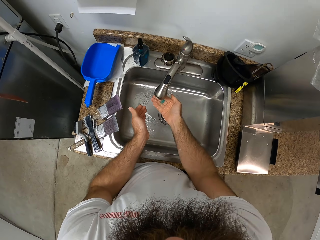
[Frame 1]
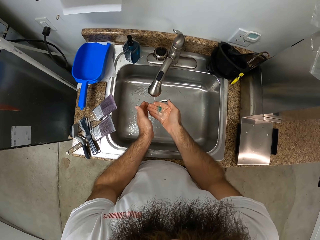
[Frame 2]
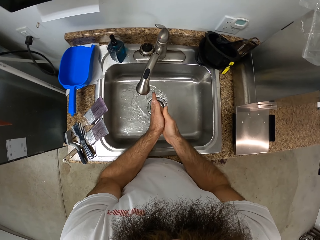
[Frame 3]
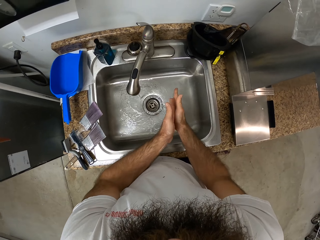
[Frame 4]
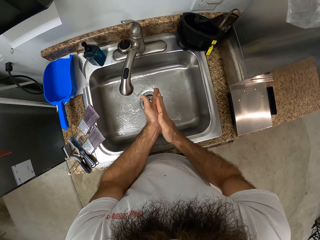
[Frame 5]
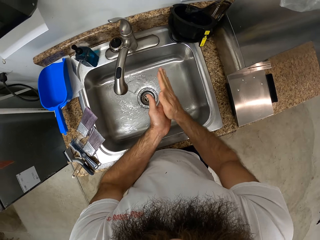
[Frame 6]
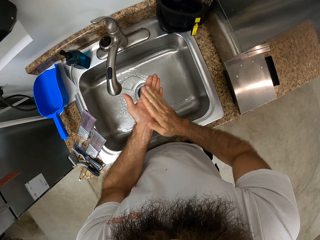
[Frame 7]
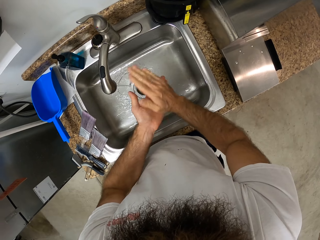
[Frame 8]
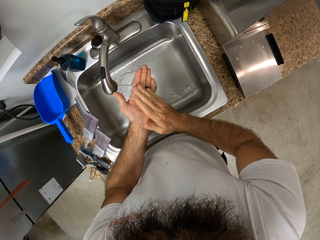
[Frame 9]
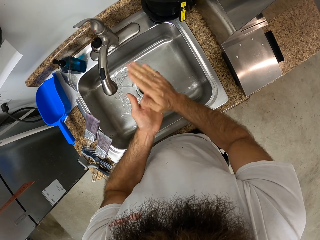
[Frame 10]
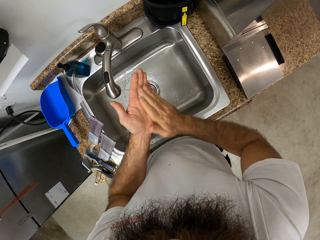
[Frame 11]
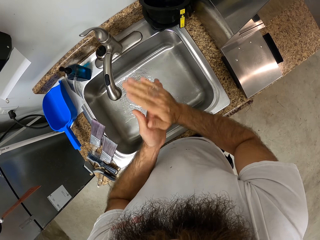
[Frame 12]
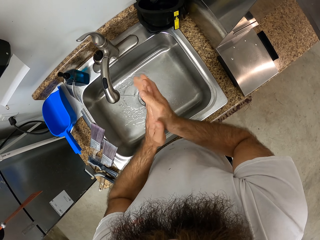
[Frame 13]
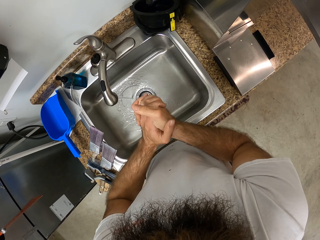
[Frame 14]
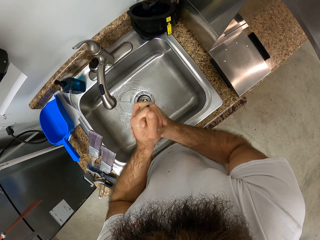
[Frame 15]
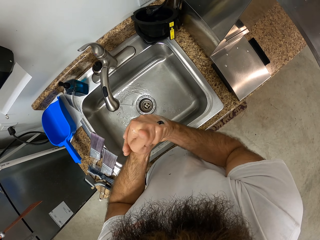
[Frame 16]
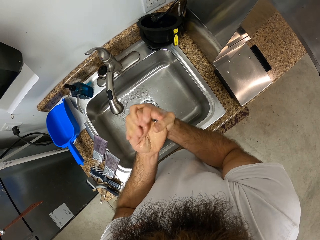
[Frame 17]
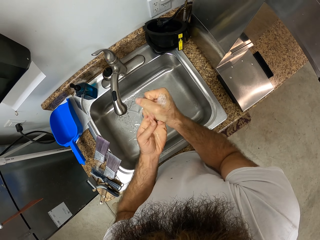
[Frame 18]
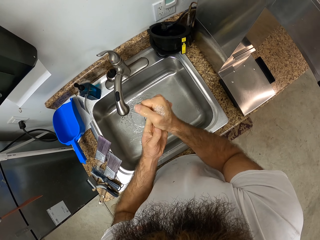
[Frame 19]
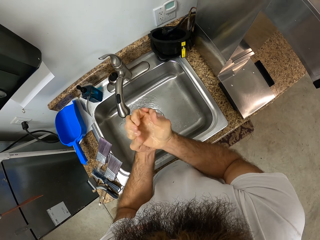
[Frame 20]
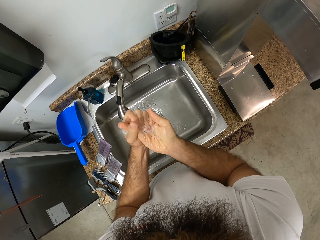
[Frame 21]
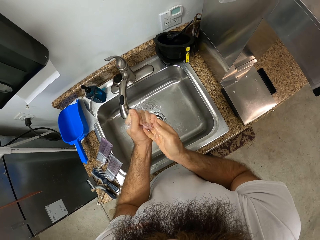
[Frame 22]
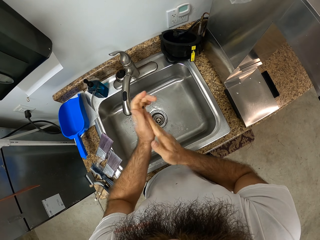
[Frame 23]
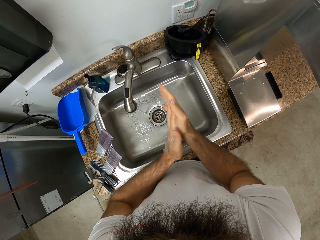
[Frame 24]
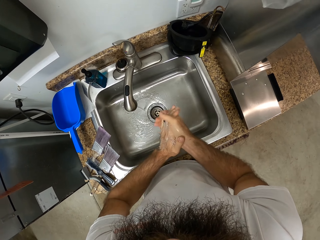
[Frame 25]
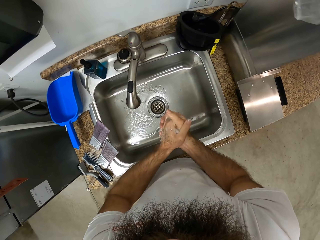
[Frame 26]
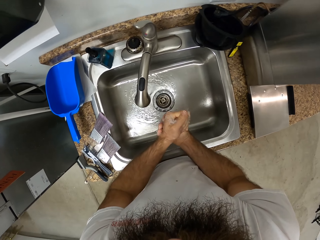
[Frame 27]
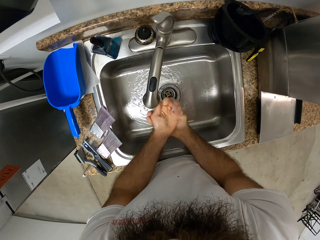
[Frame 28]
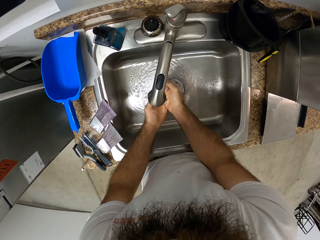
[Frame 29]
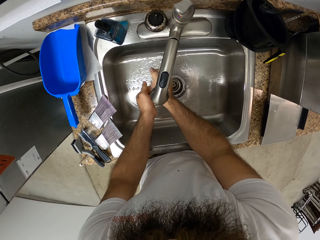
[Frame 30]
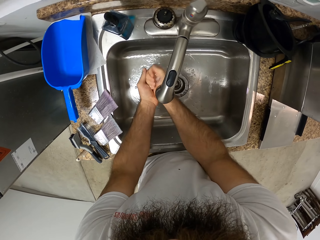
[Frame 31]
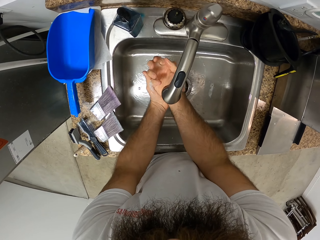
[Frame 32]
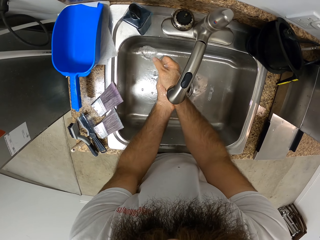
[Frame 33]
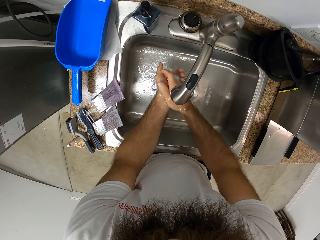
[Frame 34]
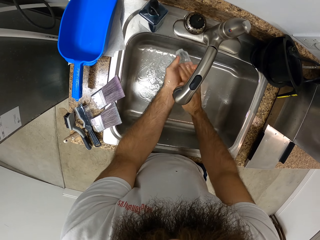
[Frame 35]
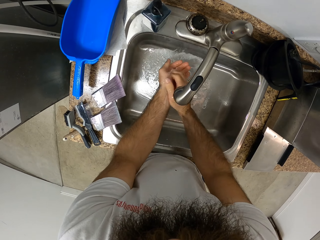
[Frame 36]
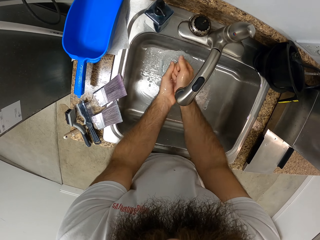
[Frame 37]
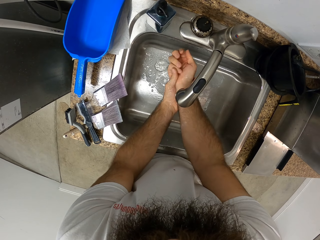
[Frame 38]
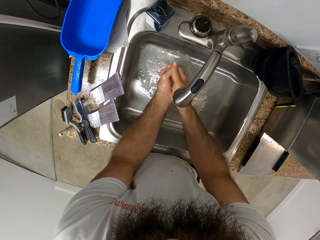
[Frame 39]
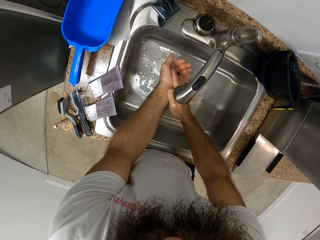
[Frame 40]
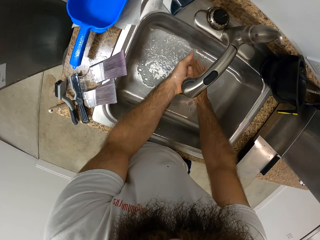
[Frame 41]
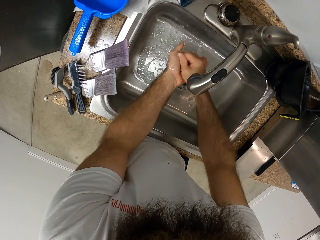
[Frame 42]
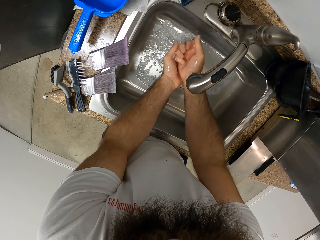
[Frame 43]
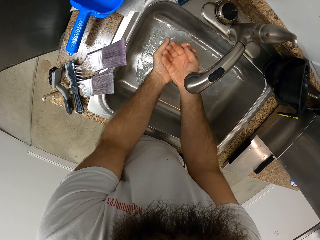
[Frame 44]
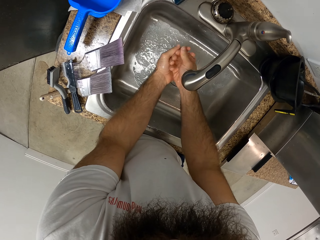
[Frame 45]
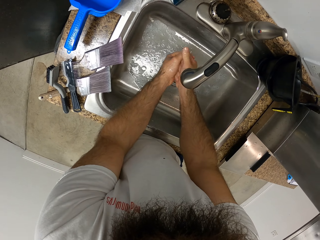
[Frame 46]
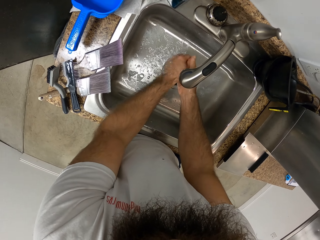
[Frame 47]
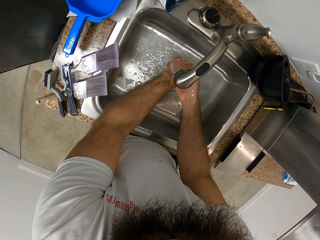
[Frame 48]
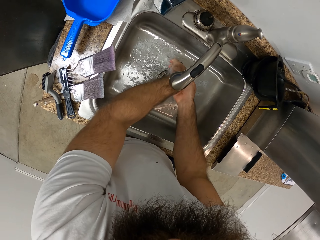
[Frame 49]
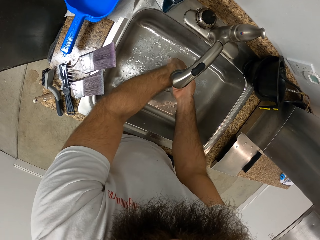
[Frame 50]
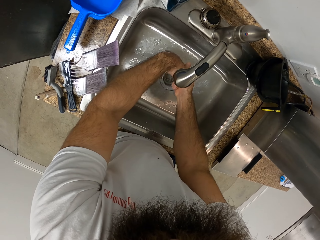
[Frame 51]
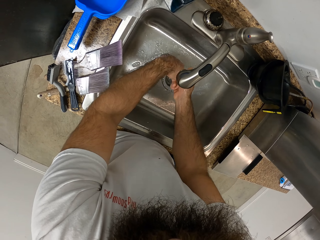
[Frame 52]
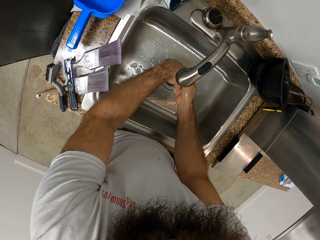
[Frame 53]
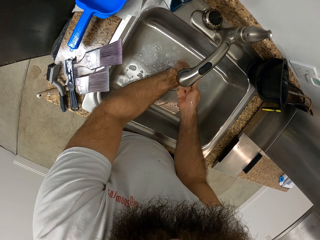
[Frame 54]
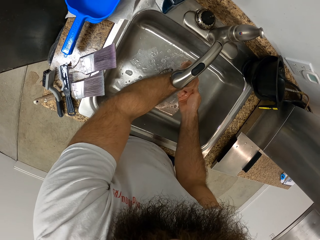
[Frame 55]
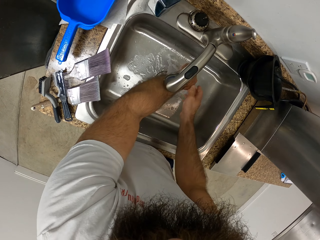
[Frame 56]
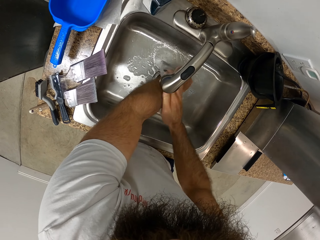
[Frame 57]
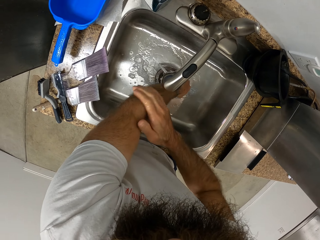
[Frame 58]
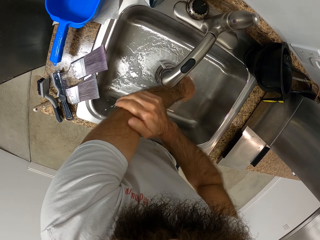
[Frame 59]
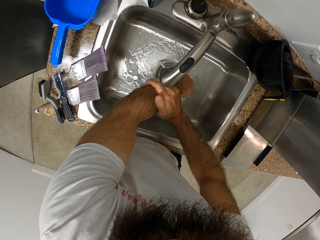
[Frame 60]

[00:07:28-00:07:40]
The camera wearer washes his hands in the sink. He rubs the hands. He rinses the hands with water.

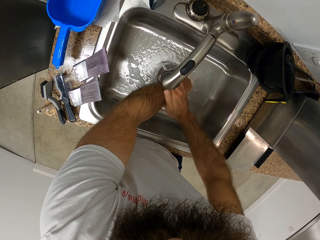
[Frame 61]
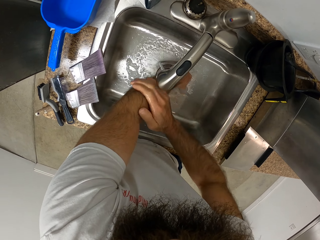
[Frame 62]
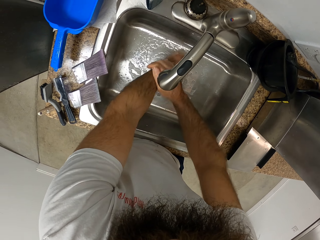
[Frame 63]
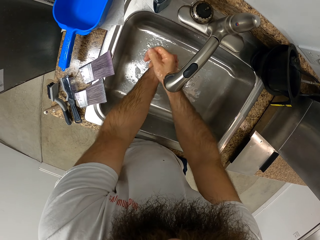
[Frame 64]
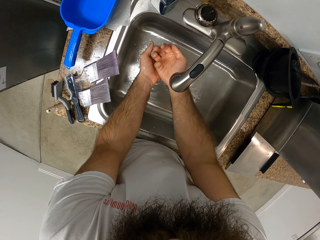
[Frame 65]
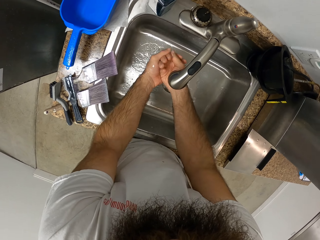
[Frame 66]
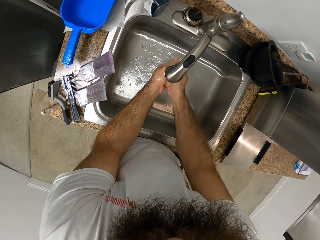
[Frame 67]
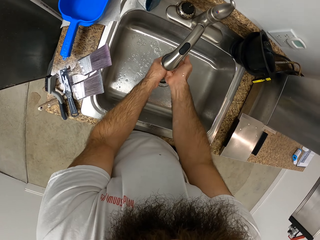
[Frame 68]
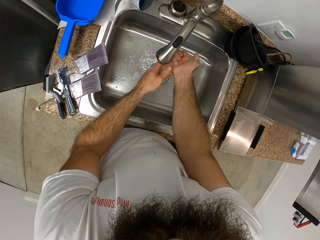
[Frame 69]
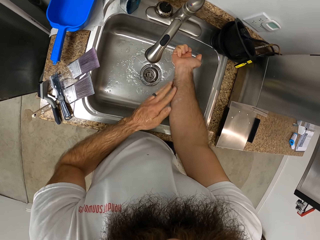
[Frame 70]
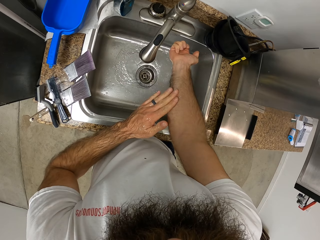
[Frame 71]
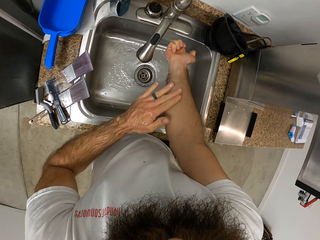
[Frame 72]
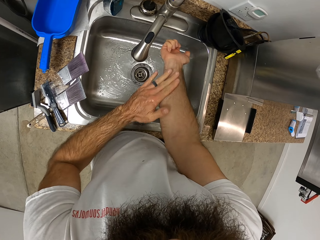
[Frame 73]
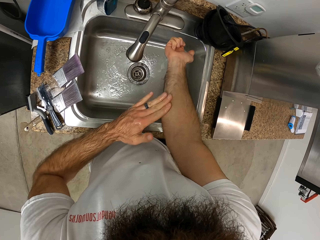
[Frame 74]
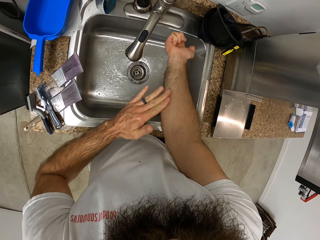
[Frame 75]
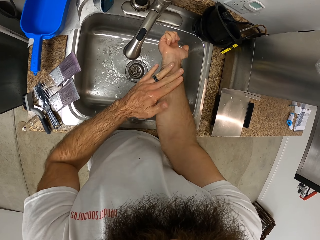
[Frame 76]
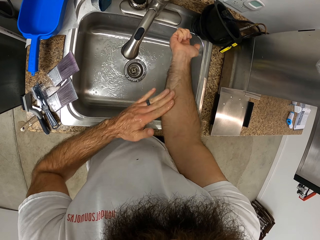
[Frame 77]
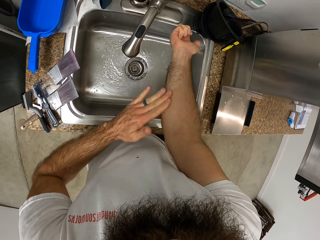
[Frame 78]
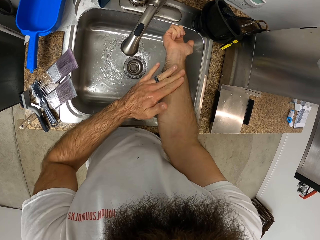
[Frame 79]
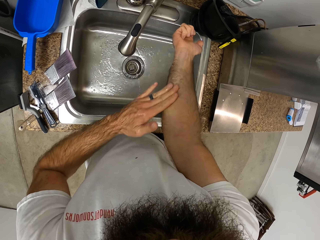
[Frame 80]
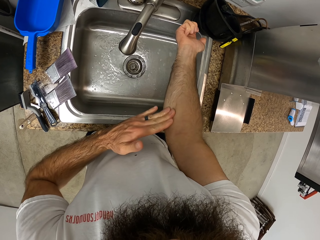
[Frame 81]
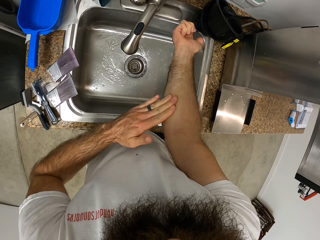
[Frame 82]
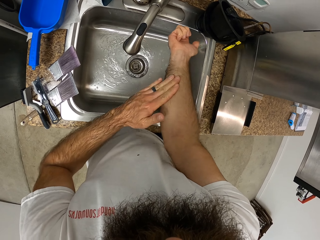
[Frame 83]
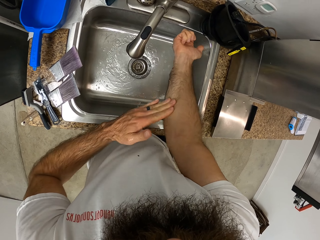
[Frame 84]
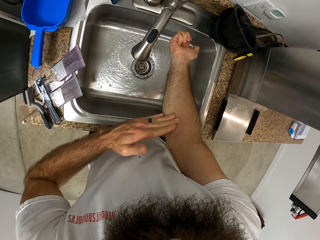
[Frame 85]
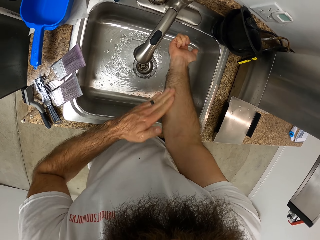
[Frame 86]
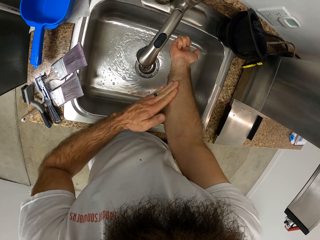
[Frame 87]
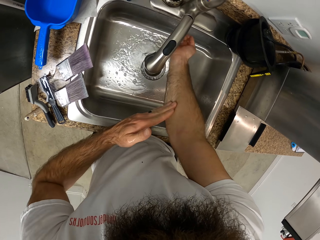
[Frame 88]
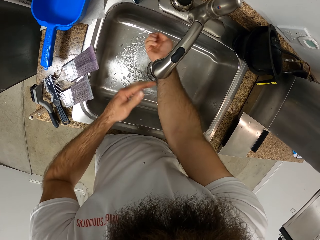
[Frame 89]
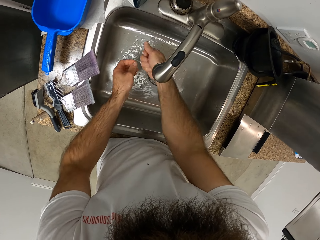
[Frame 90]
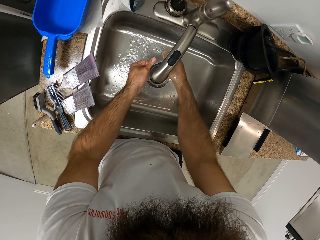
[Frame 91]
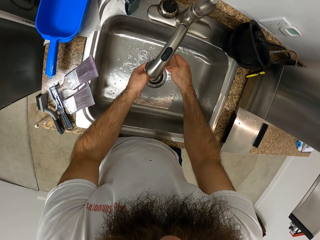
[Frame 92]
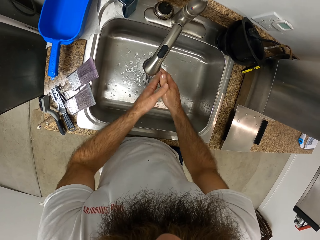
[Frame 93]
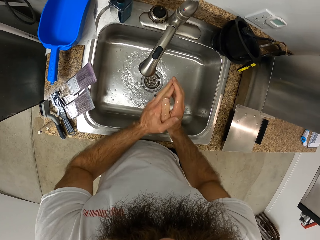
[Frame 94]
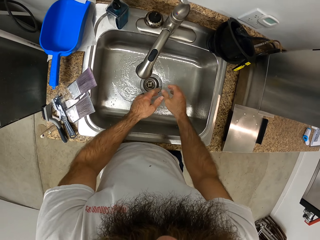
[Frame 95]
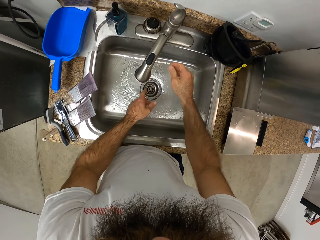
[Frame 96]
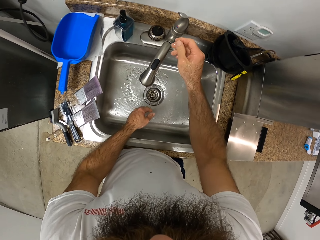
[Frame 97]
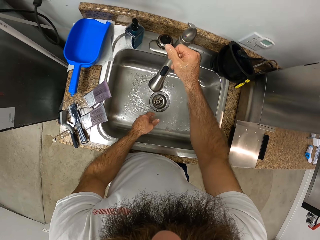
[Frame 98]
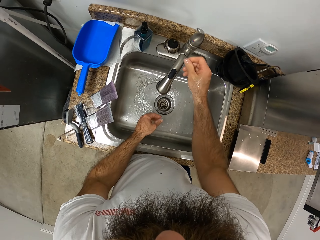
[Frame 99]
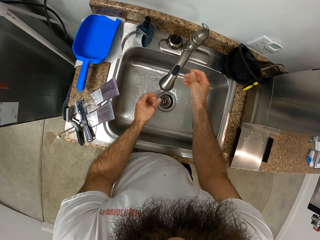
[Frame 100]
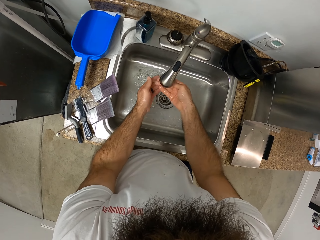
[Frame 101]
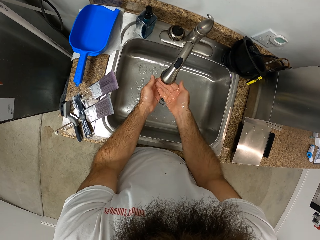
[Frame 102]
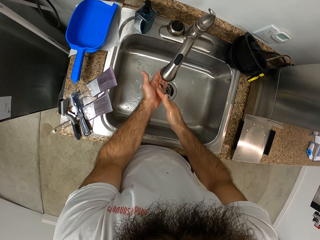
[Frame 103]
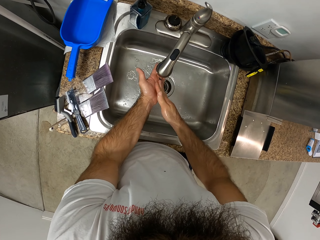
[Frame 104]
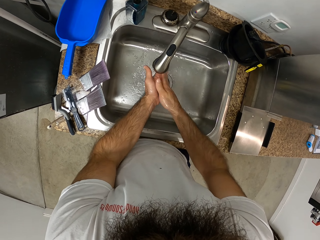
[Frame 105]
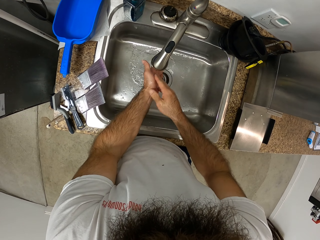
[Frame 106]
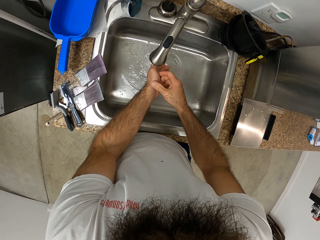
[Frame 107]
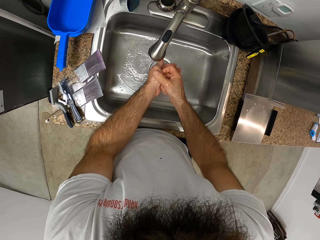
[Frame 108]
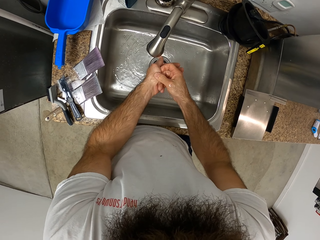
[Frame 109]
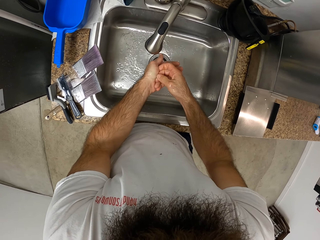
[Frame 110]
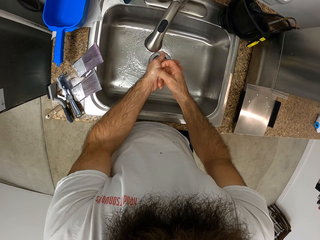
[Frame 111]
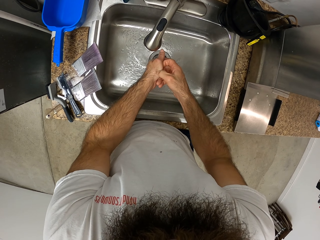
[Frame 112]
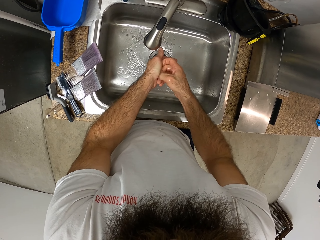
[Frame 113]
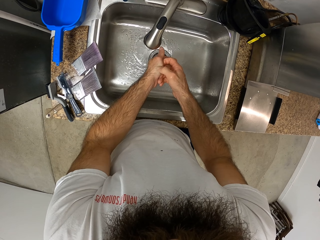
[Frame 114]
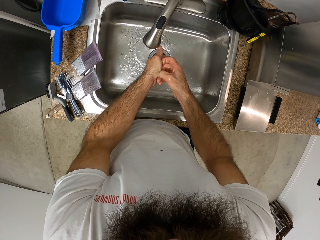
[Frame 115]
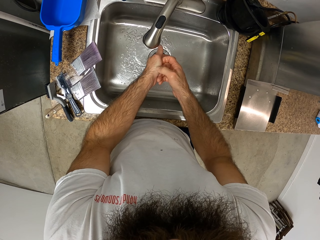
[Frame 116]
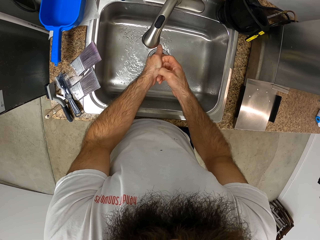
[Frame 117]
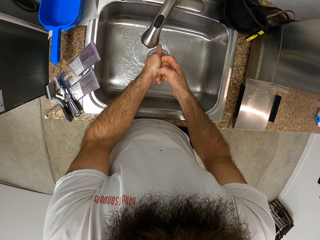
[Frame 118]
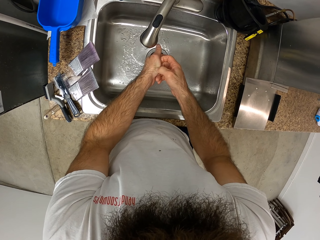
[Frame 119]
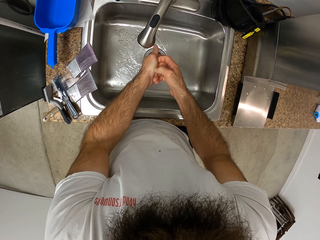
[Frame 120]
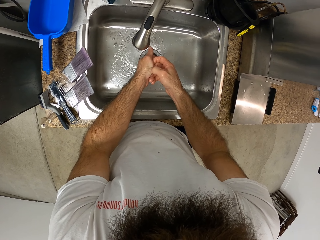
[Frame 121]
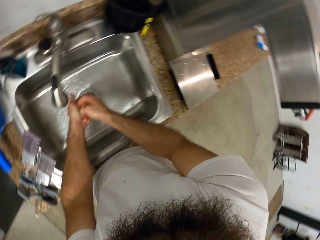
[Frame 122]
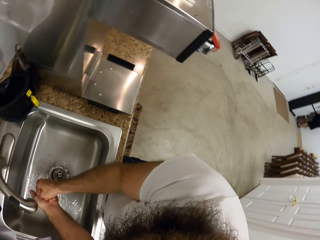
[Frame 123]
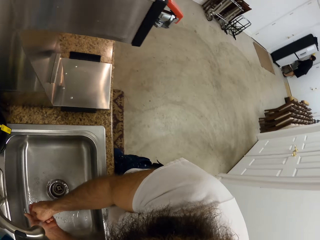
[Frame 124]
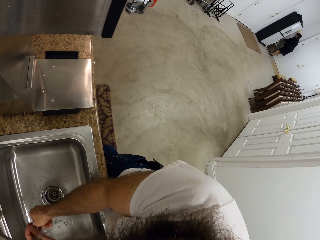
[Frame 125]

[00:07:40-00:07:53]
The camera wearer rubs the right hand. They rinse the hands with water and shake off water from the hands. They rinse the hands with water. They rub the left hand.
